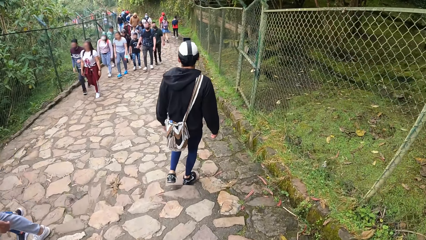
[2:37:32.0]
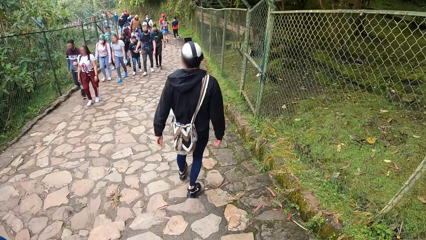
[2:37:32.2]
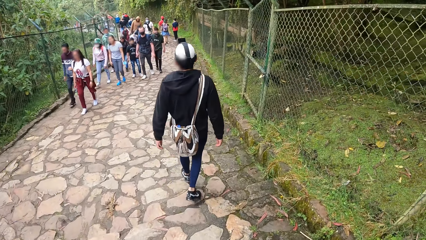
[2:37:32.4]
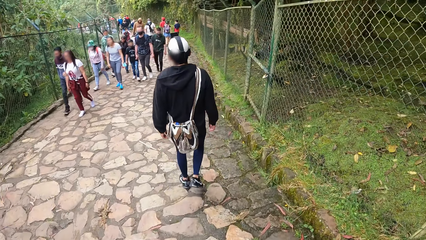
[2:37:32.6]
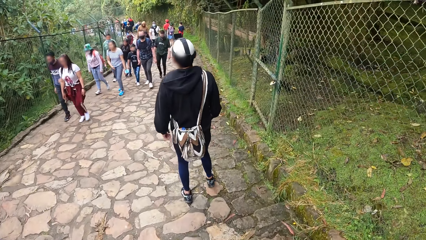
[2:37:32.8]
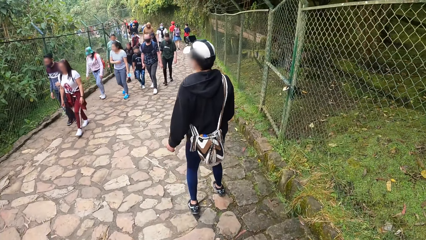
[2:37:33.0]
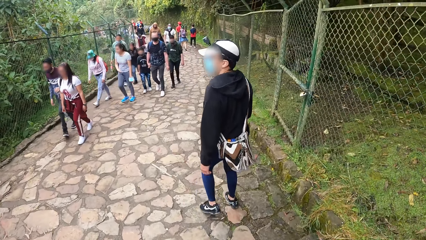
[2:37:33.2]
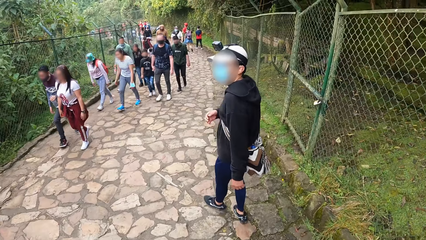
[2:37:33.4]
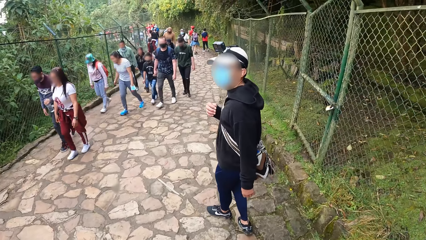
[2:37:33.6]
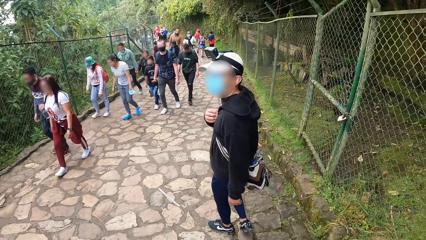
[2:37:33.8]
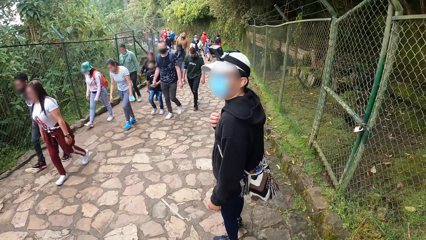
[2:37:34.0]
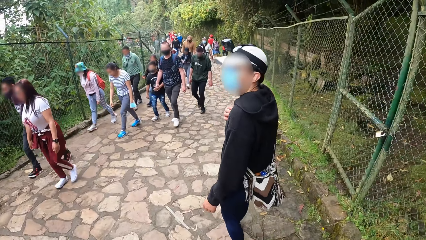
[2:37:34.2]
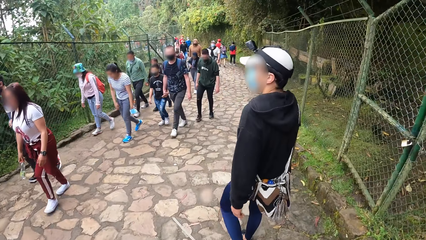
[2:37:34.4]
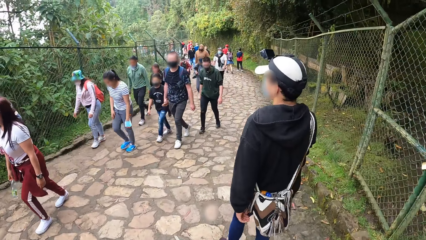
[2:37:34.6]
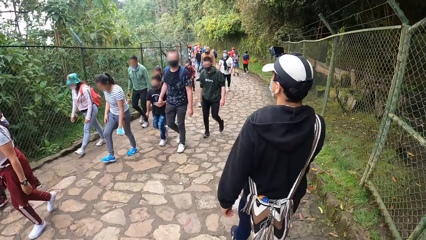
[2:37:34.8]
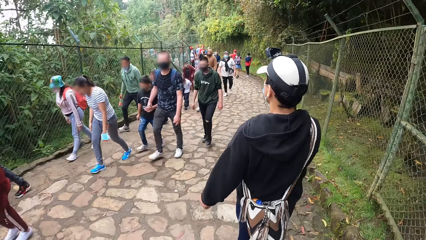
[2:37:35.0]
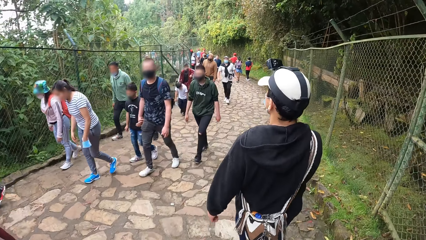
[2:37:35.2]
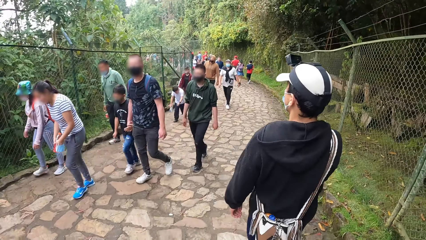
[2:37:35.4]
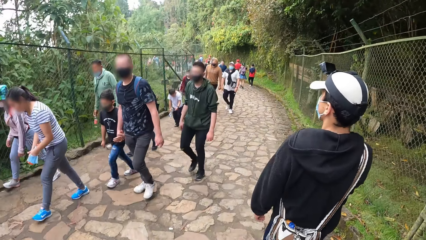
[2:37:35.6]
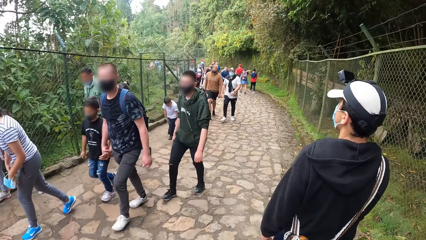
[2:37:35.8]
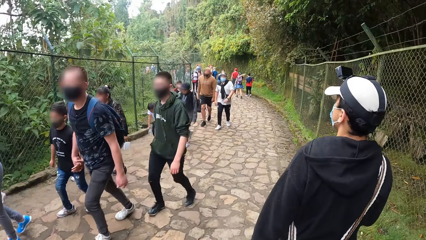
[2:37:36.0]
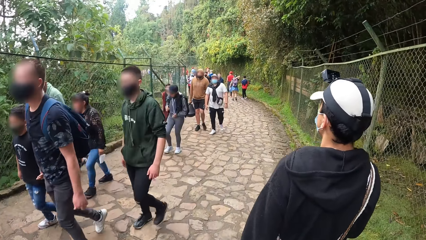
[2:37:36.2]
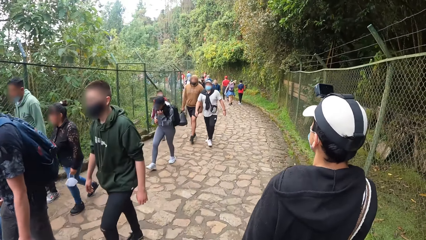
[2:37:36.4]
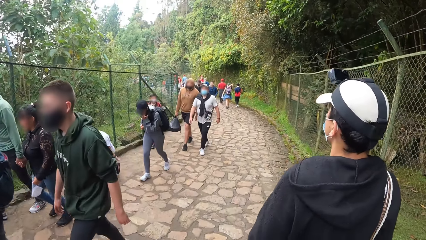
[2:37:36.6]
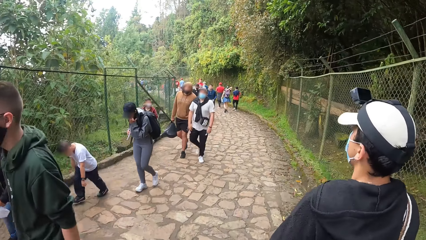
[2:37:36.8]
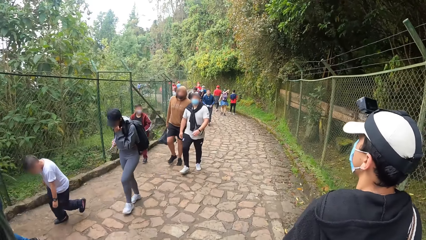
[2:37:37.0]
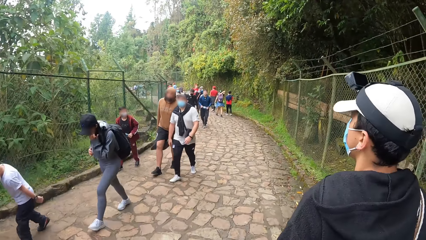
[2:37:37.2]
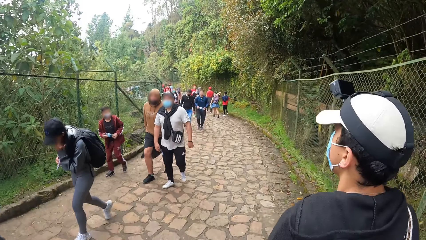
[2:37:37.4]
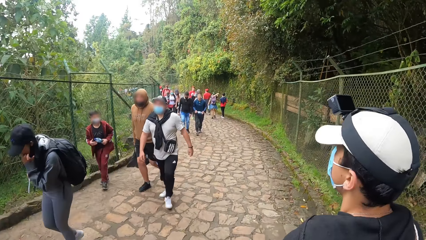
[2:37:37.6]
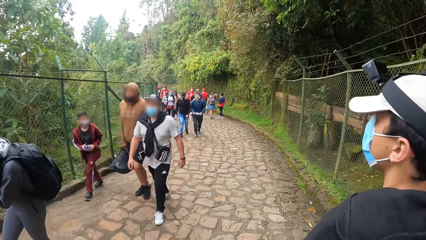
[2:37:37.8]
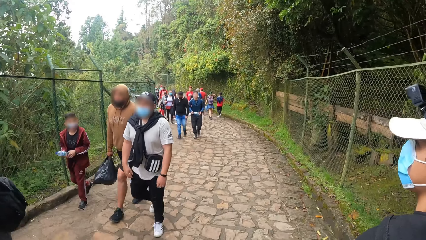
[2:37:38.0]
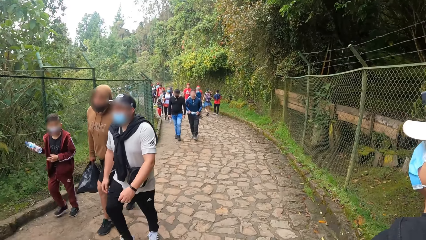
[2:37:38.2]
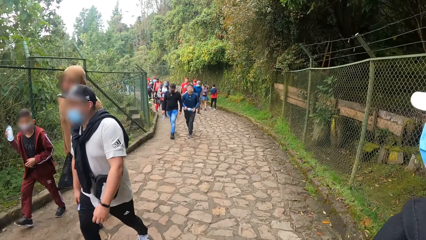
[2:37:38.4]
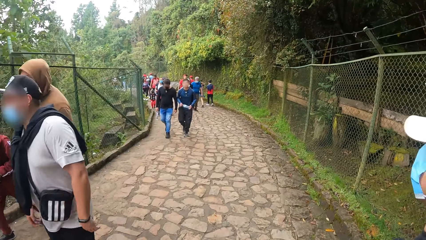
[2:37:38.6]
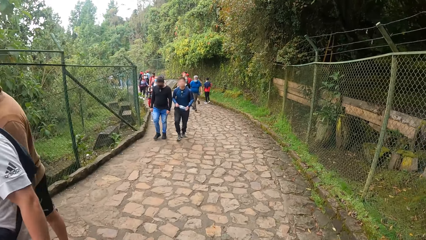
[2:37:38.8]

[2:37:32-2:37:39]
The camera wearer interacts with a man.

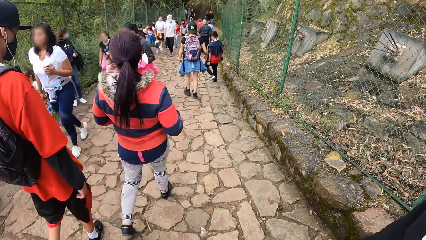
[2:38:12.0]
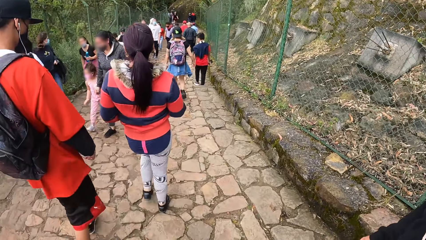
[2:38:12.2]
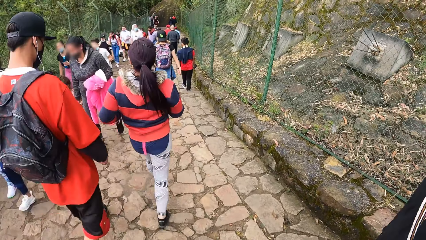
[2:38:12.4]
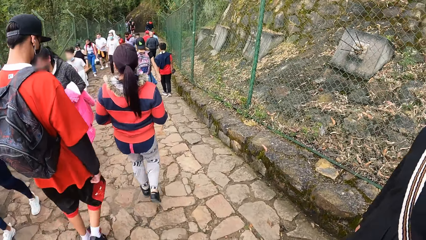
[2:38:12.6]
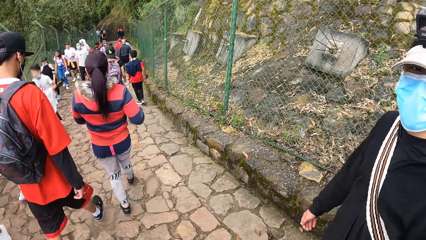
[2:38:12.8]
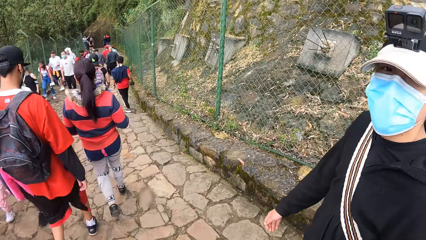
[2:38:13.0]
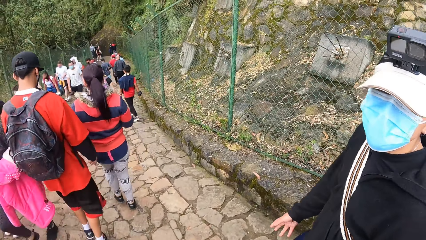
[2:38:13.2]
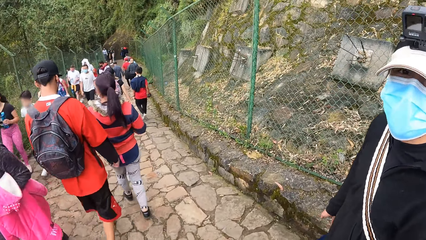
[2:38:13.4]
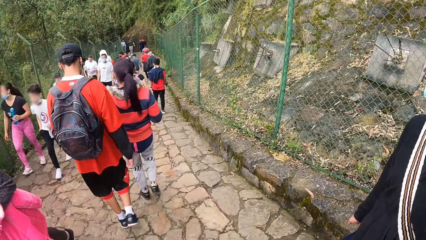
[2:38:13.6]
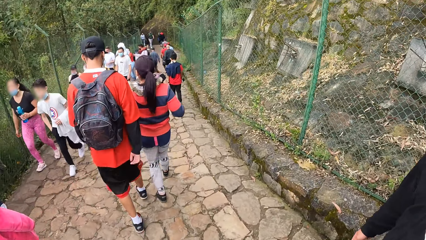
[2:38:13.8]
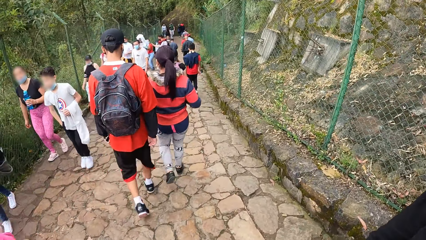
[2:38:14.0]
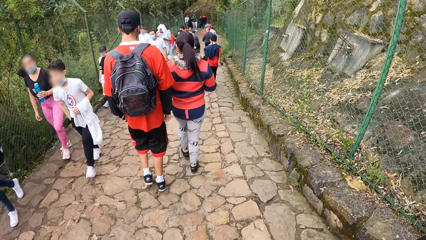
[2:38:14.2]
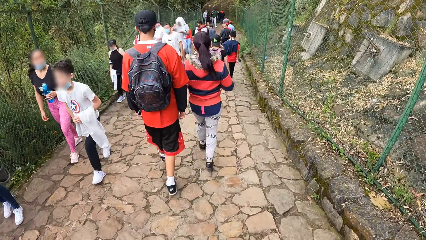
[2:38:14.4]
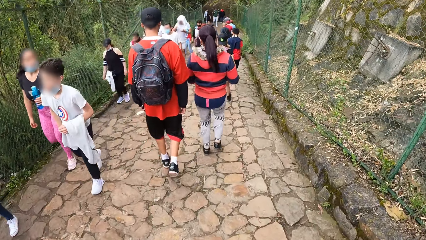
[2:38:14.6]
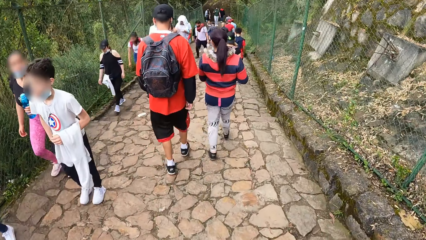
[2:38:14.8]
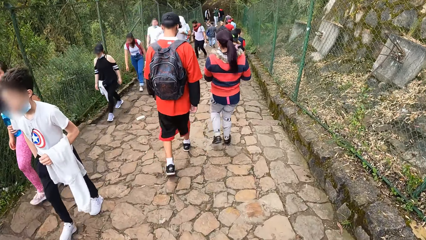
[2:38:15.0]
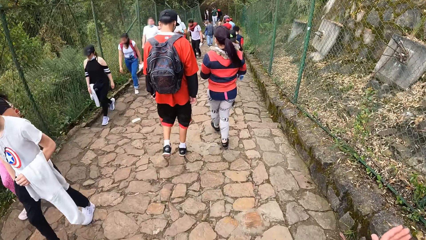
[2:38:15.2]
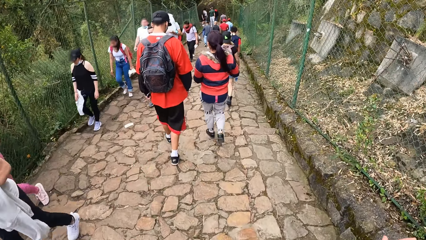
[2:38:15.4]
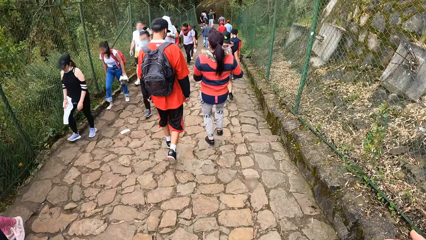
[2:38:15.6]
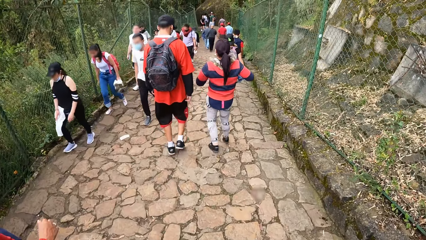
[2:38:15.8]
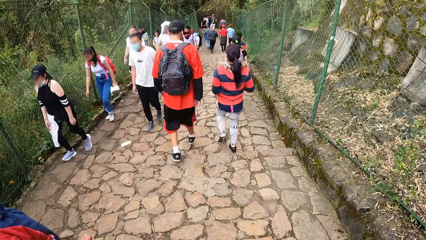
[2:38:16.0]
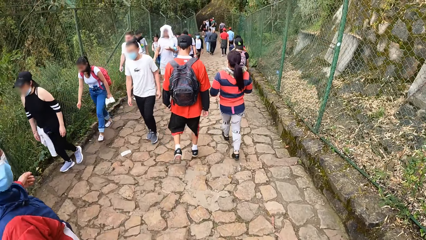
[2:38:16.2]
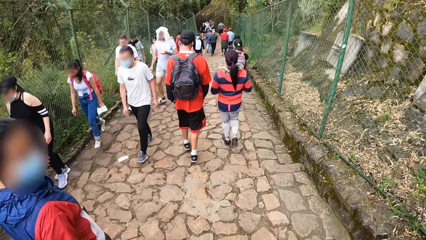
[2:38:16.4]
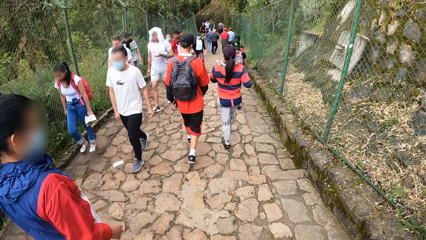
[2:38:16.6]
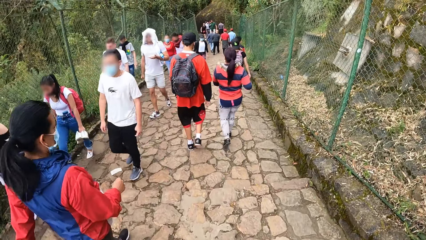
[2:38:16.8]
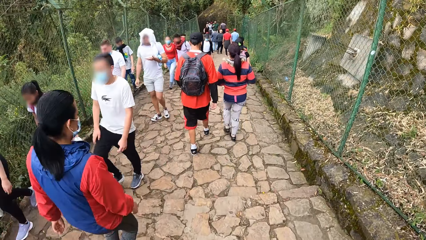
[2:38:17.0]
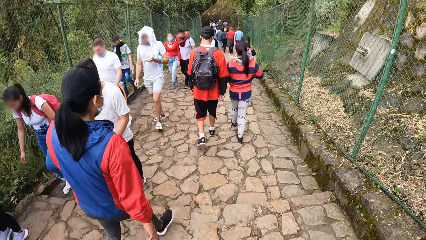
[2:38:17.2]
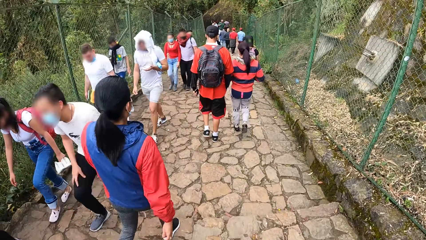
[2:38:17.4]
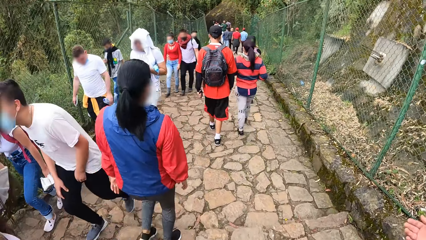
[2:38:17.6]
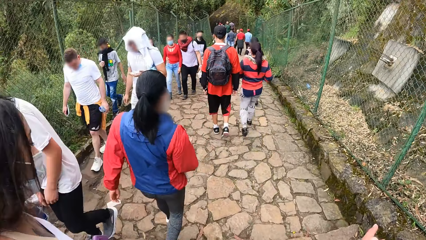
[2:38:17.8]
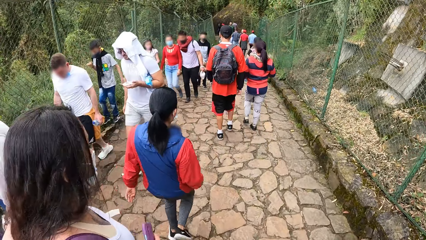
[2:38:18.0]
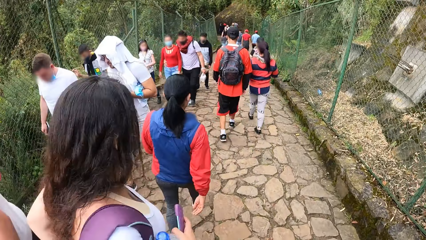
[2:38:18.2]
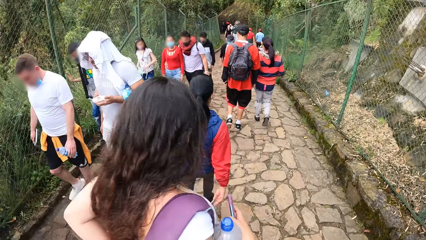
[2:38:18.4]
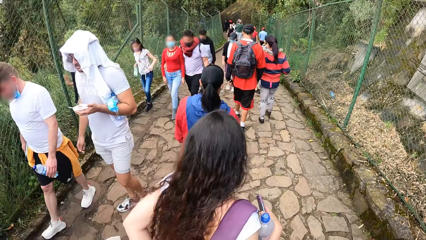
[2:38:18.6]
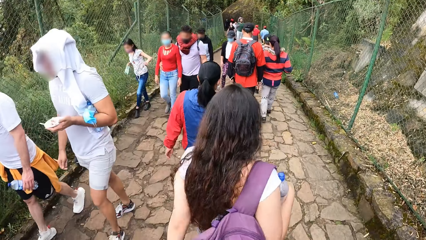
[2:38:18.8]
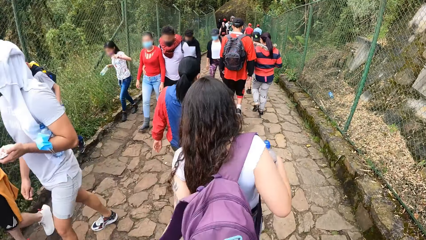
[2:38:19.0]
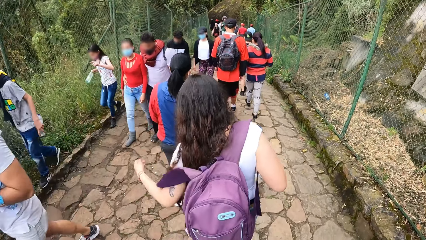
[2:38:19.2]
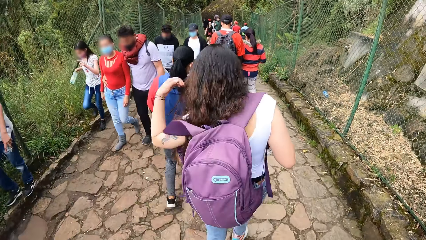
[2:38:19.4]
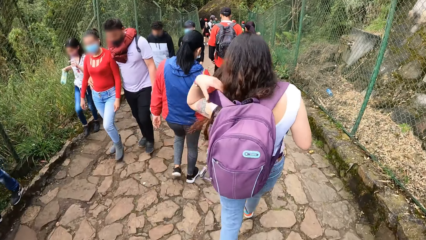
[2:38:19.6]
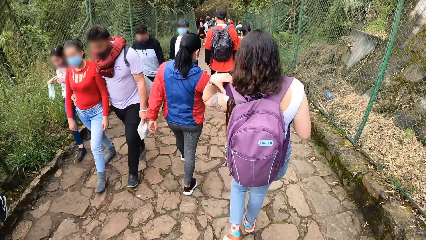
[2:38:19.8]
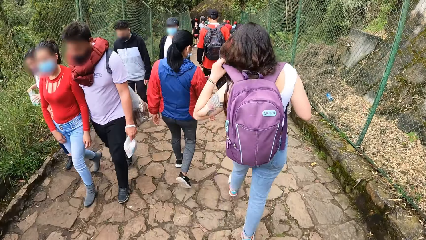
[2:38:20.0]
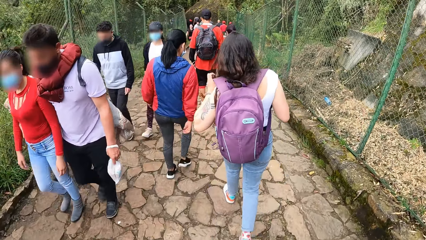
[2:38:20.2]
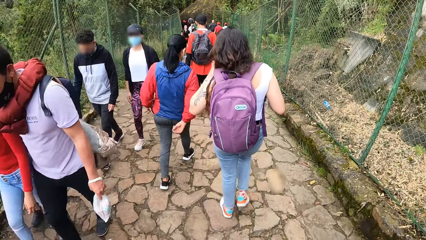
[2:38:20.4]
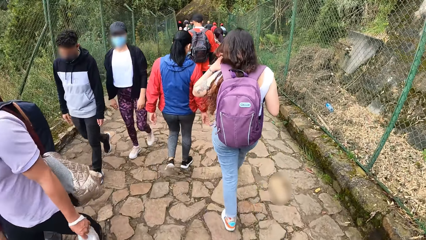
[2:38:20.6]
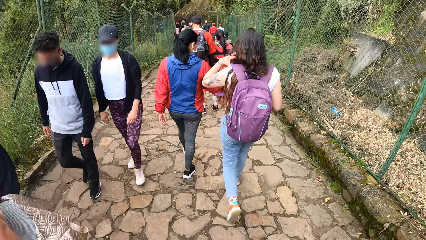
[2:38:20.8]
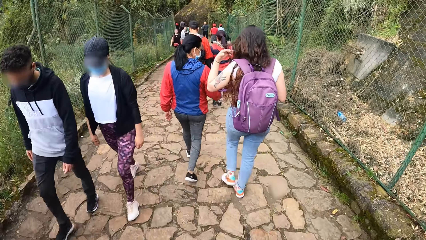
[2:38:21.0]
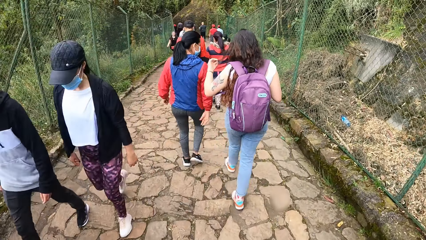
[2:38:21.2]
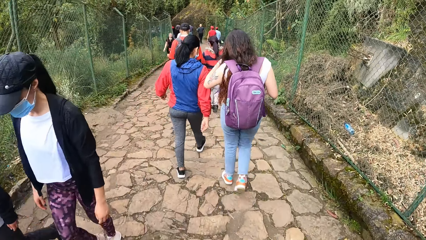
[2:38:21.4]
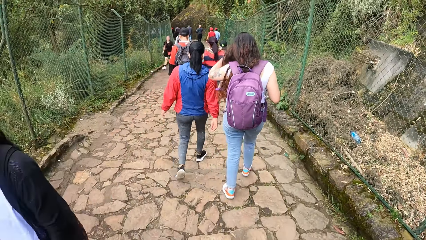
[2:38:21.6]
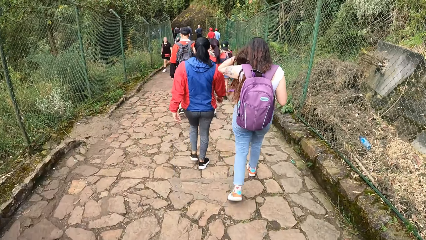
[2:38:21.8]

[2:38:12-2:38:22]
The camera wearer interacts with a man.
